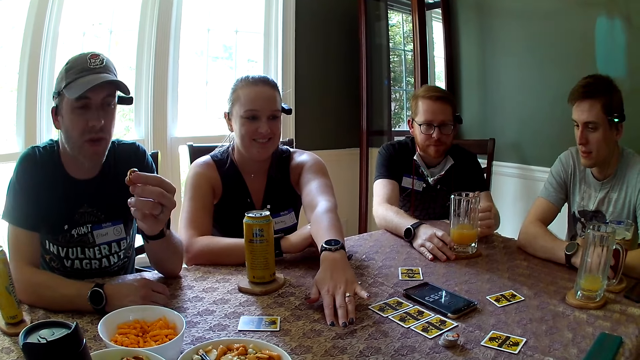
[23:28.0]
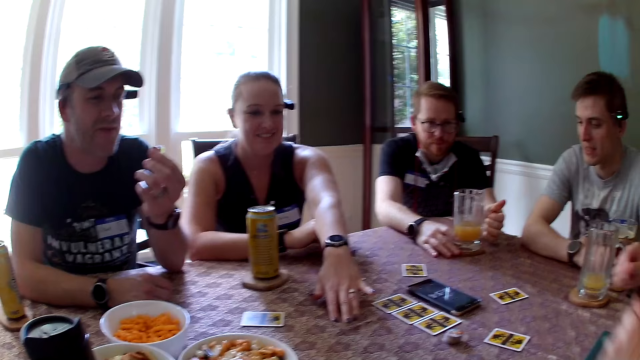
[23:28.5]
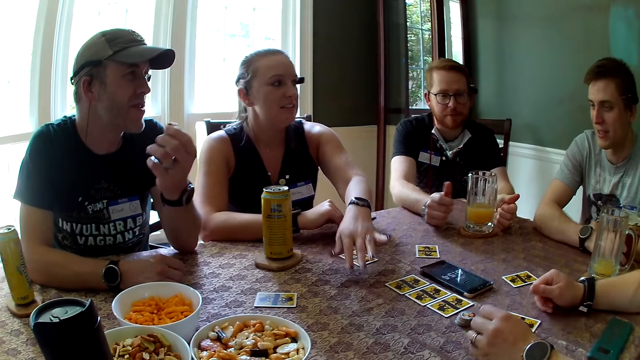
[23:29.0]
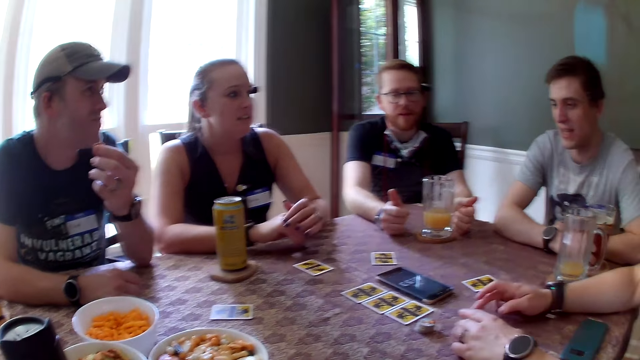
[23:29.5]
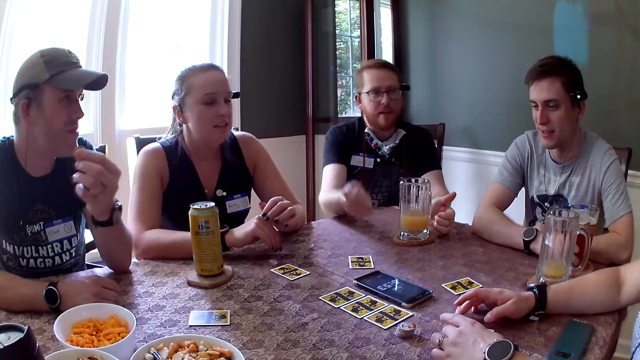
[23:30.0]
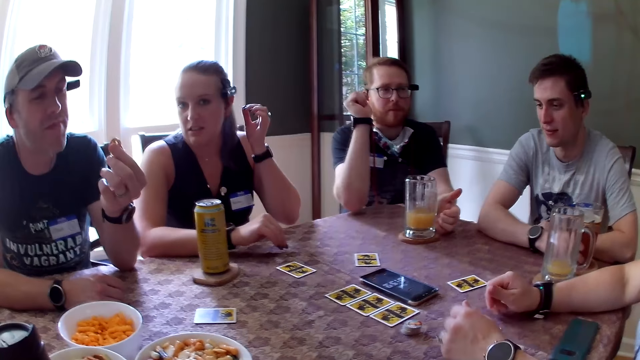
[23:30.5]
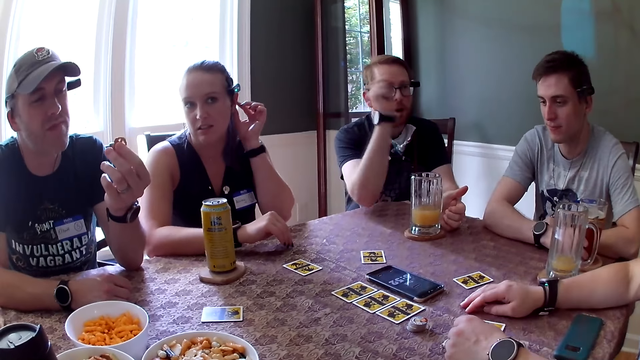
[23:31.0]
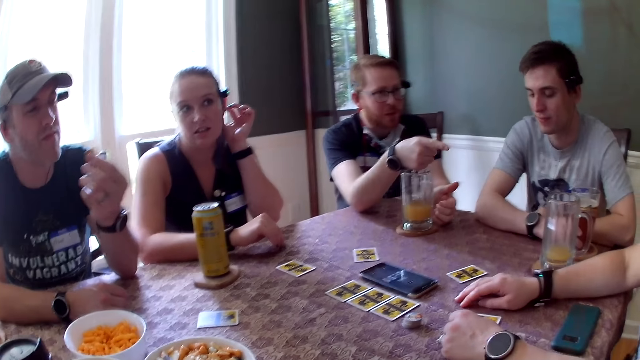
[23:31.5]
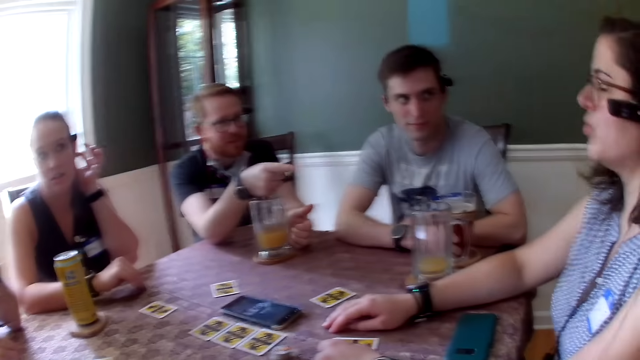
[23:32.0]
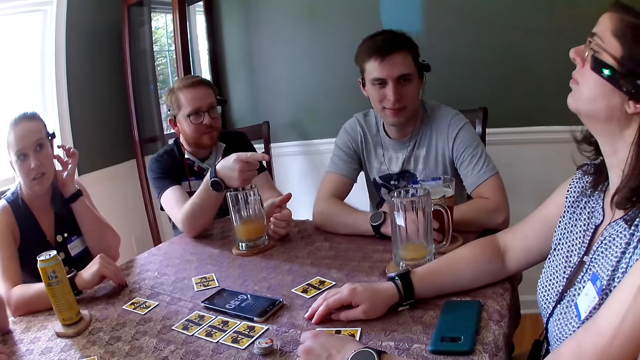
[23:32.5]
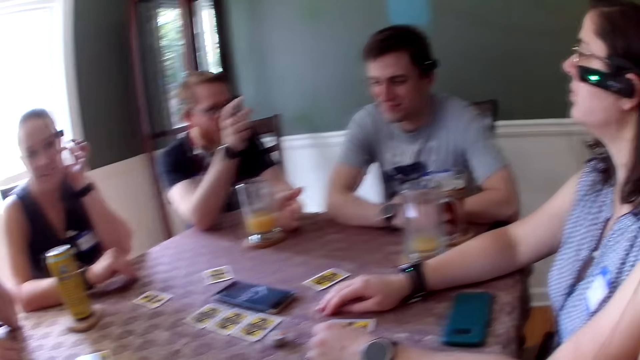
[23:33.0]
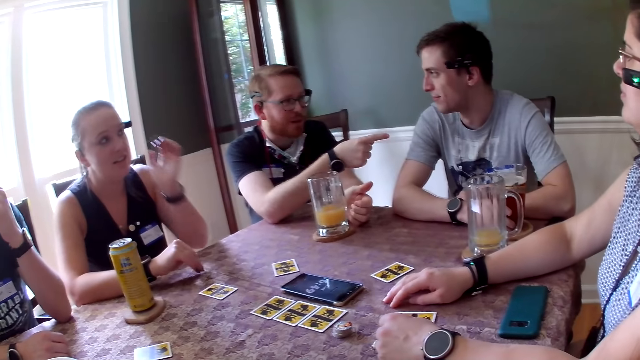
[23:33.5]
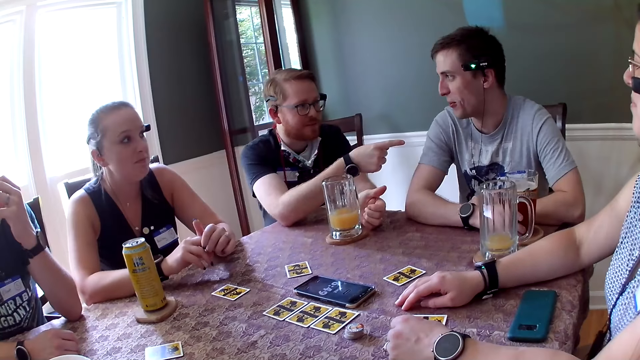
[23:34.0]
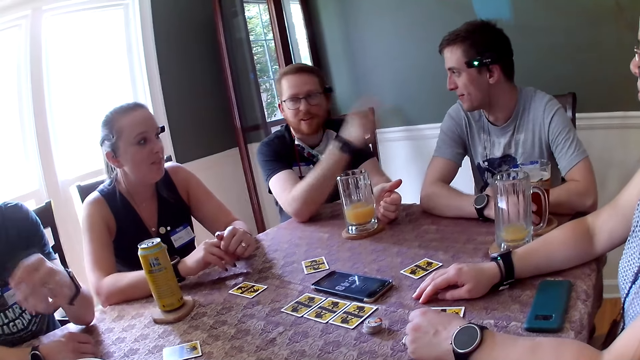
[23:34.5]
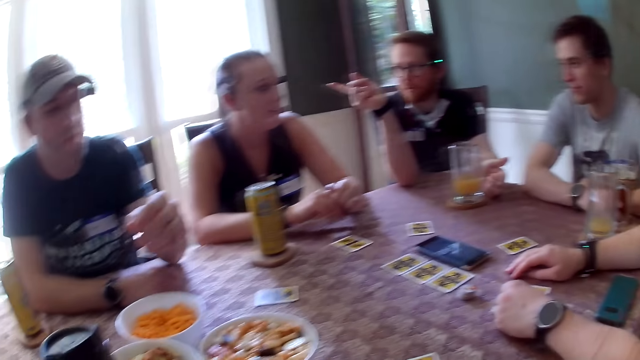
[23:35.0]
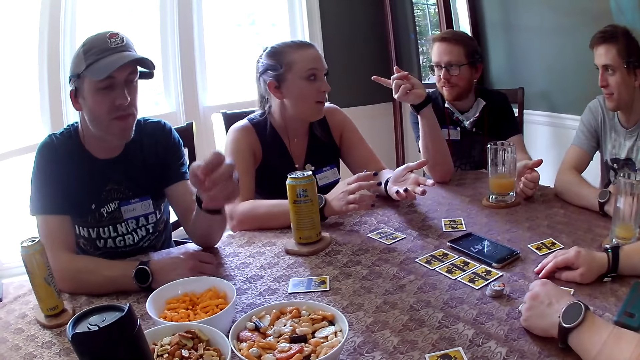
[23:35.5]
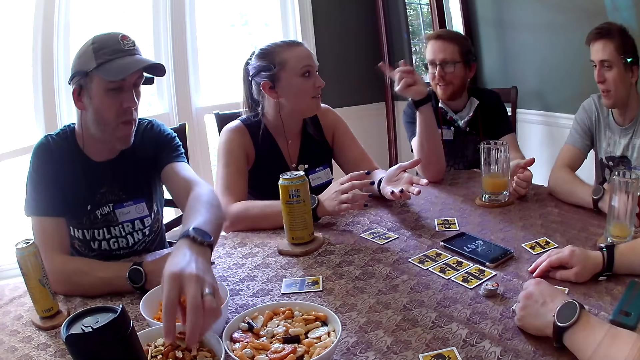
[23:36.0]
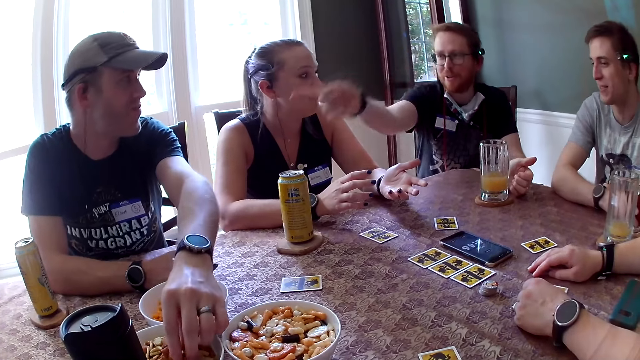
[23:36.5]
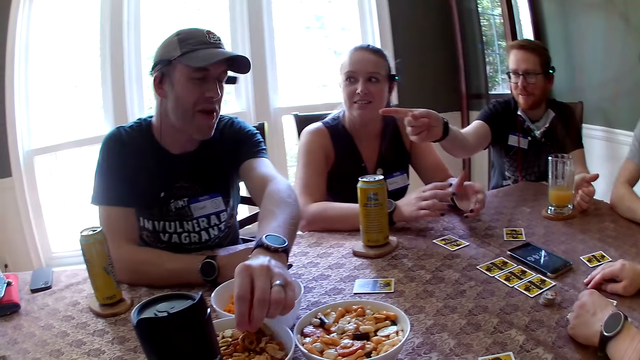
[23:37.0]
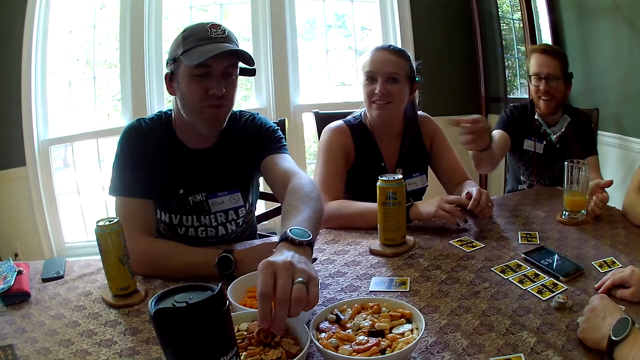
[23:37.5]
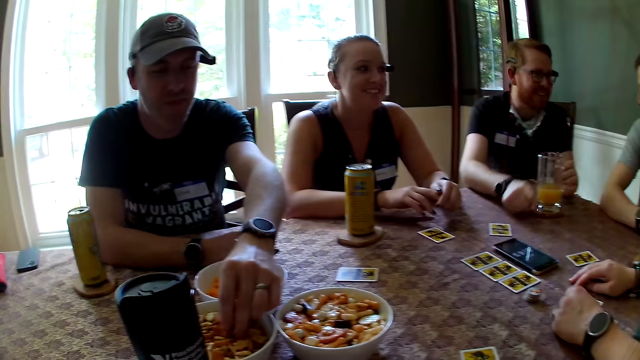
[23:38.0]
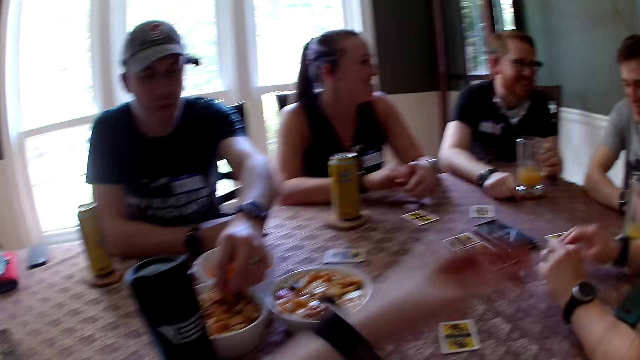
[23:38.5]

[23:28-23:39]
A man speaks to the group of people at the table. A person moves the hand on the table. Another person moves the crisp on the hand. A third person moves the hand on the table. The man speaks to a woman. A fourth person points at the first person. The woman speaks to the man. The man speaks to another man. The fourth person points at a fifth person. The second man speaks to the first man. The first man speaks to another woman. The other woman speaks to the first man. The fourth person points at the third person. A third man takes some snacks from a bowl of snacks with his left hand. The first man speaks to the third man. The second man speaks to the first man. The fourth person points at the second person. The third man interacts with the first man with his head. The first man speaks to the group of people at the table. The fourth person puts the hand down and holds the glass of fruit. The second man laughs.

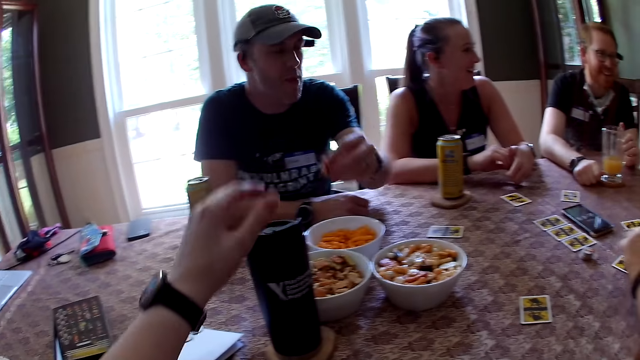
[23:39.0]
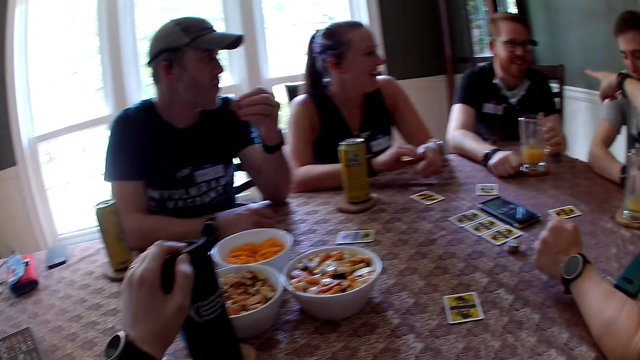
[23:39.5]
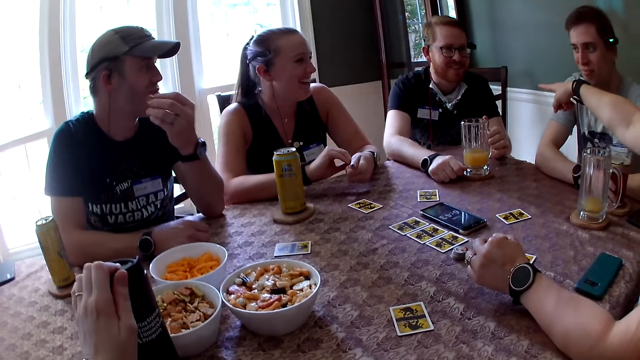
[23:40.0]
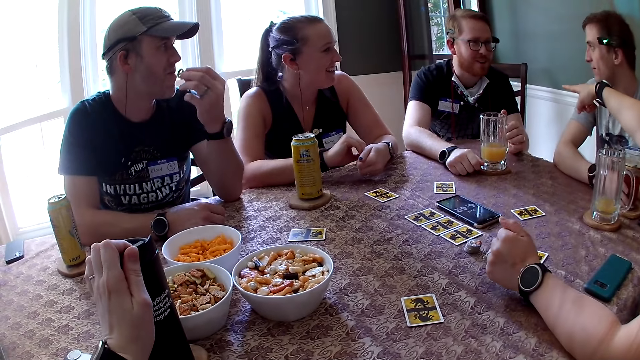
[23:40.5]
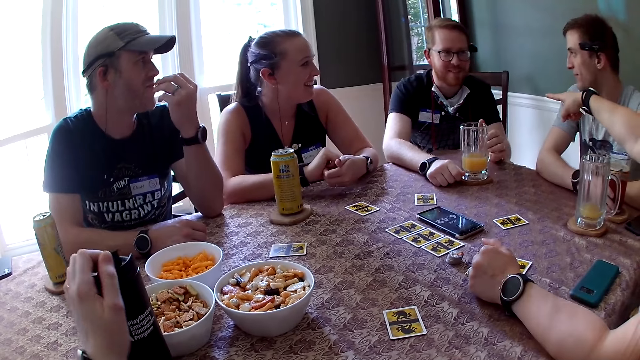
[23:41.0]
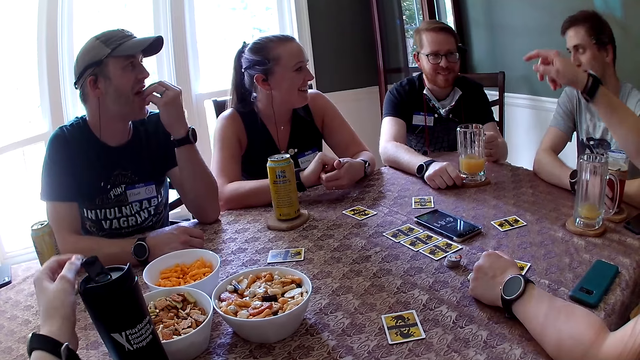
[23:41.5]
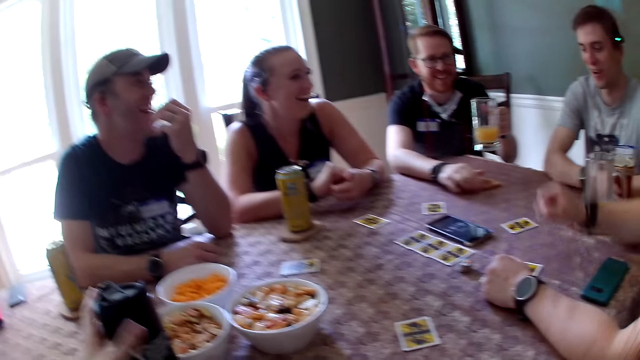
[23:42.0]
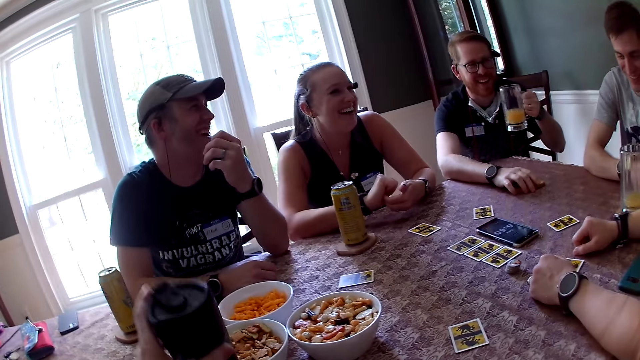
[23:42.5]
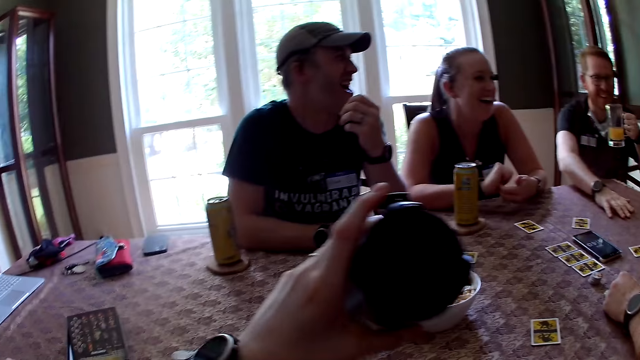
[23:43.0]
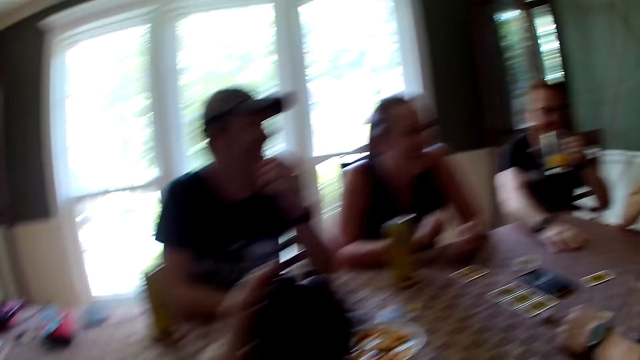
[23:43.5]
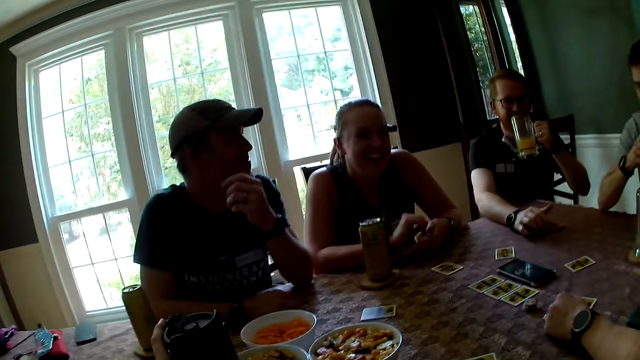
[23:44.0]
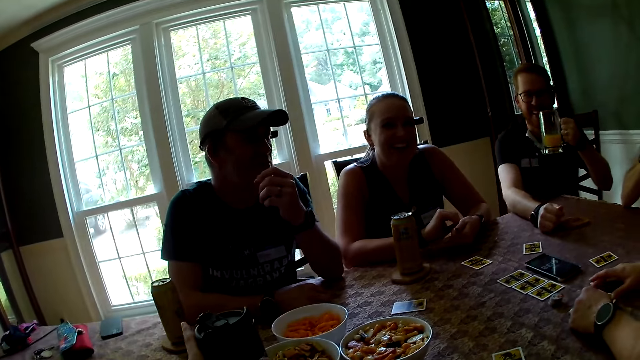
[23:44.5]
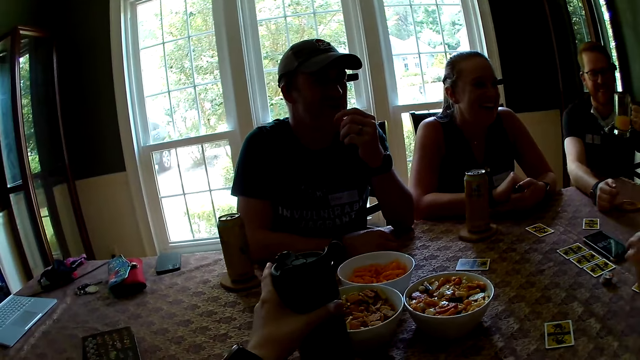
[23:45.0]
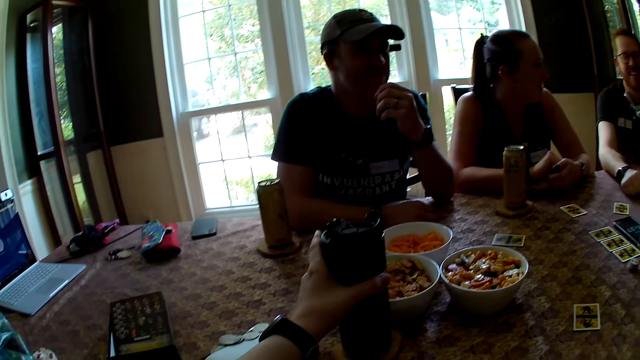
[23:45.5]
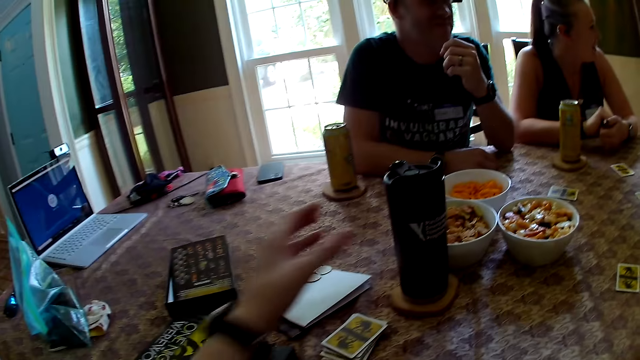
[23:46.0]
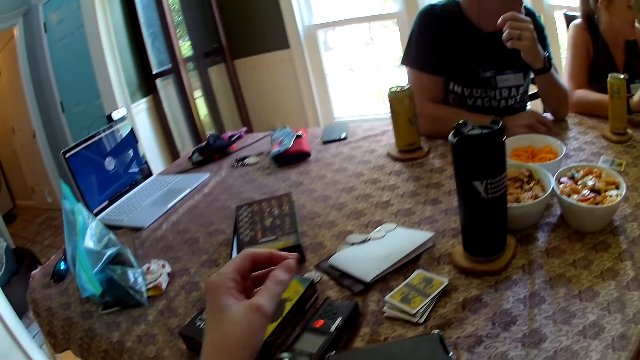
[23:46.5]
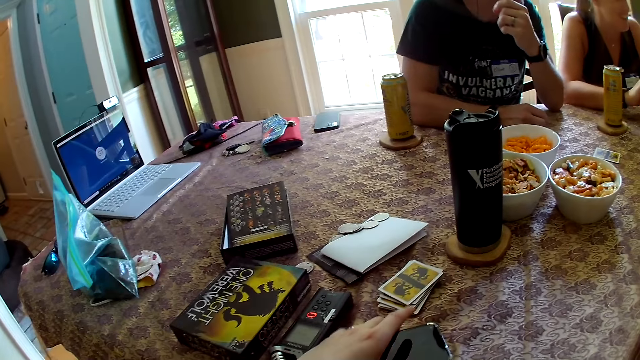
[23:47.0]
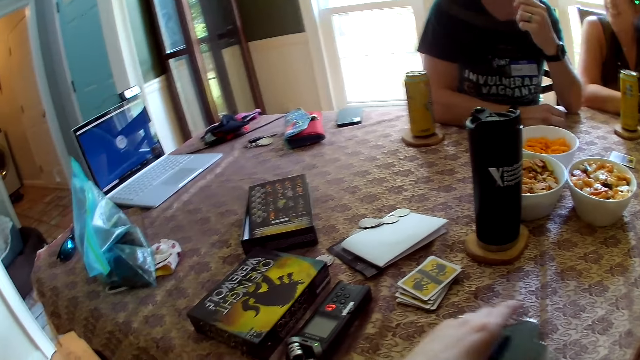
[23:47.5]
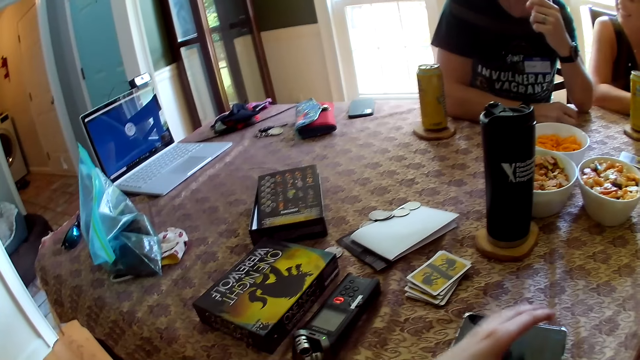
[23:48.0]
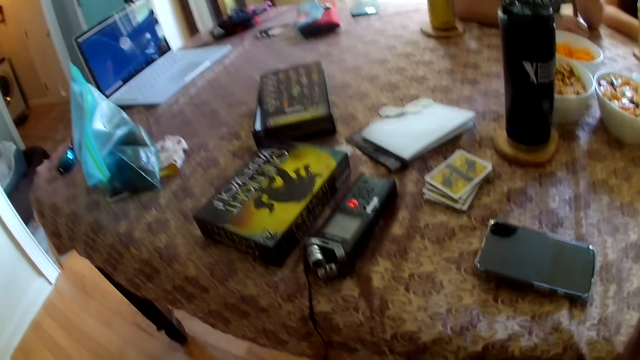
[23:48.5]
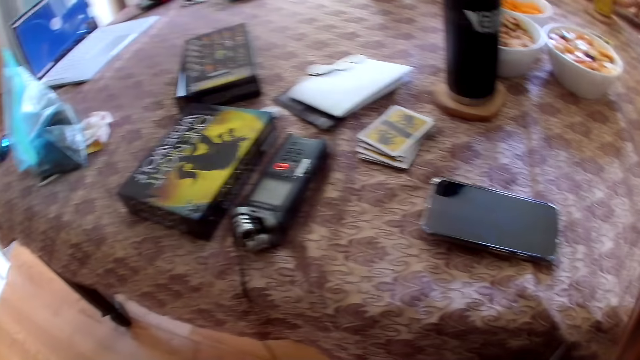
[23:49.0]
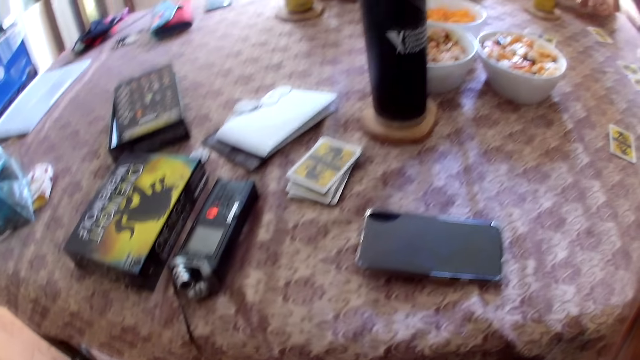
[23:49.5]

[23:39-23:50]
A woman speaks to a man. A person takes the crisp. The camera wearer opens a black drinkware with her left hand on the table. Another person points at a third person. The man speaks to the woman. Another man eats the snacks in his left hand. The other person puts the hand on the table. The first man laughs and carries the juice from the table with his left hand. The woman speaks to the first man. Another woman laughs. The camera wearer carries the drinkware with her left hand. The other man laughs. The camera wearer holds the bottle of water. She speaks to the group of people at the table. She opens the bottle of water. She drops the drinkware in her left hand on the table. She moves the bottle to the mouth. The first man drinks the juice in his left hand. The camera wearer moves the hand from the bottle. The other man speaks to the group of people at the table. A third man speaks to the group of people at the table. The camera wearer moves a phone with her right hand on the table.
